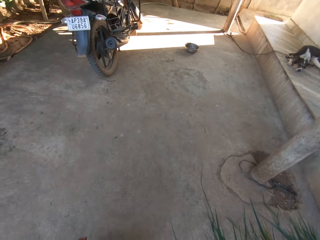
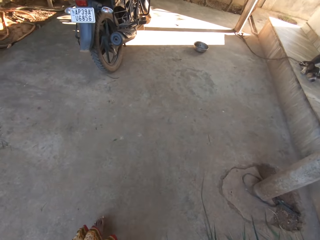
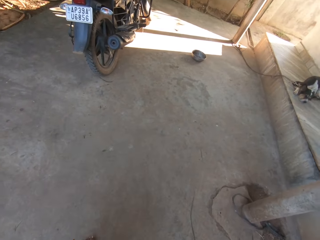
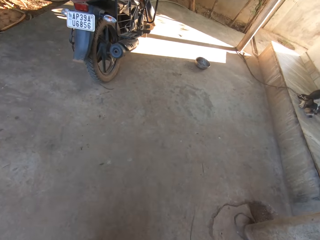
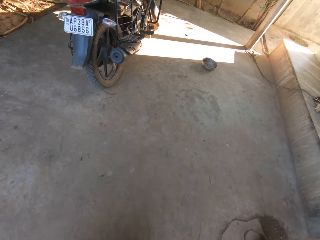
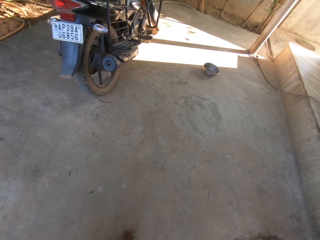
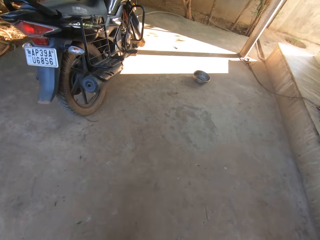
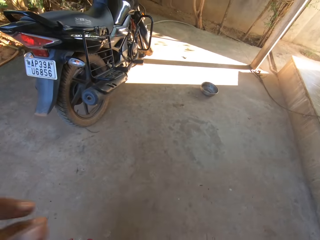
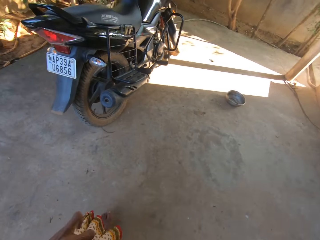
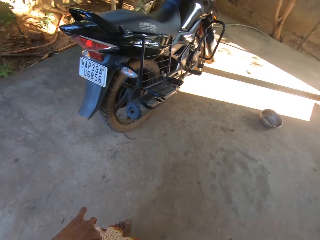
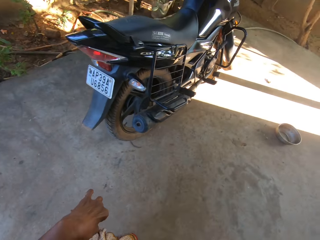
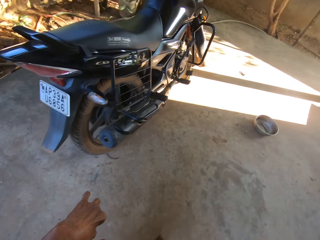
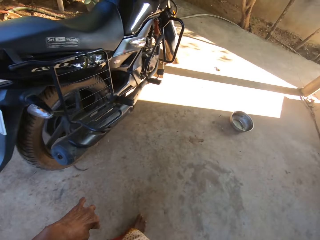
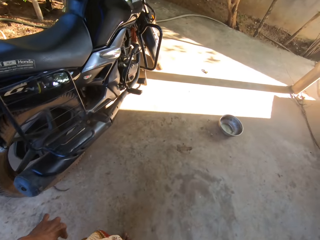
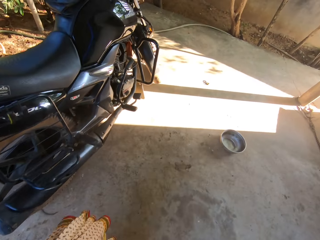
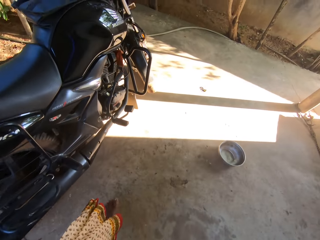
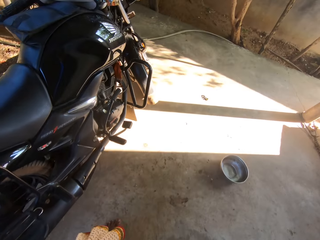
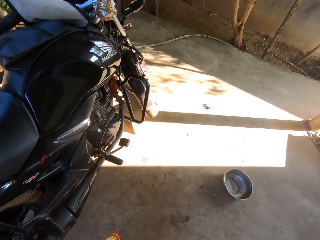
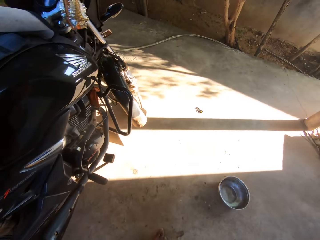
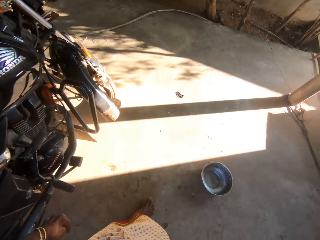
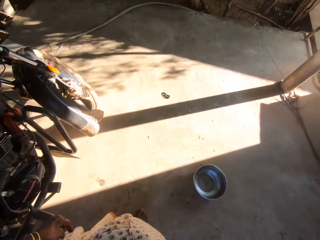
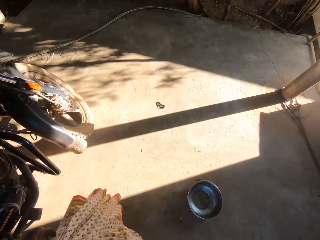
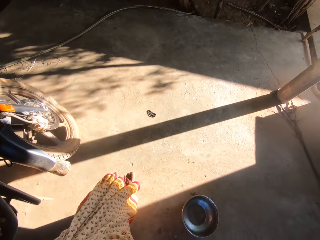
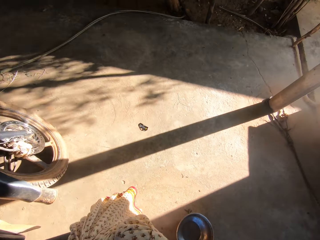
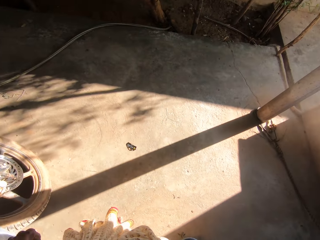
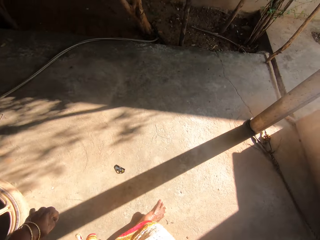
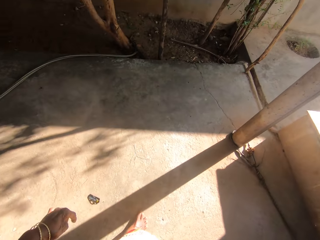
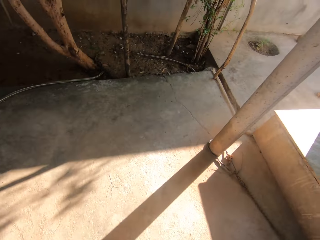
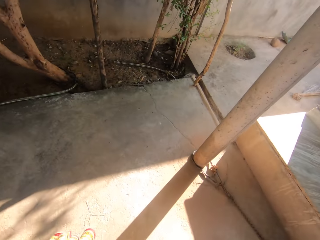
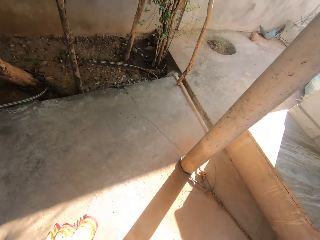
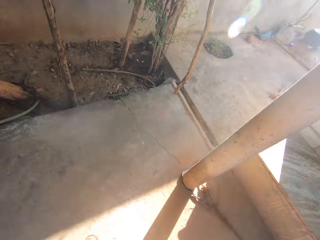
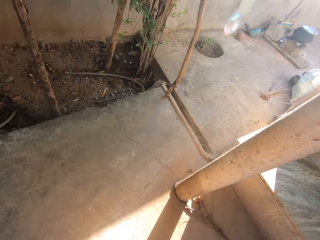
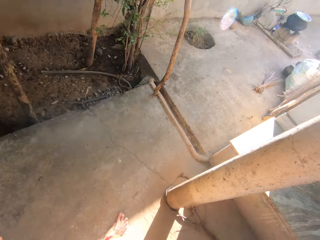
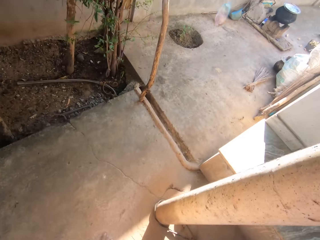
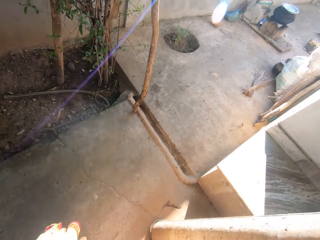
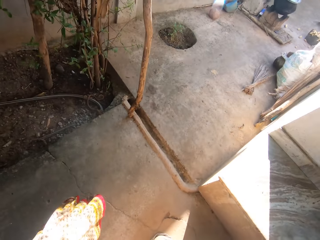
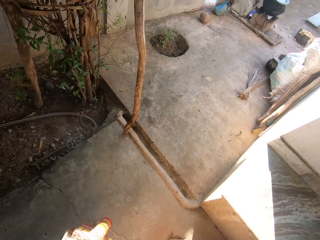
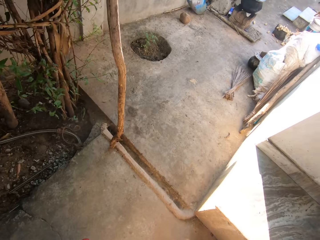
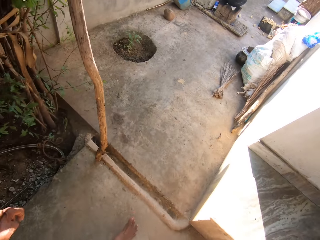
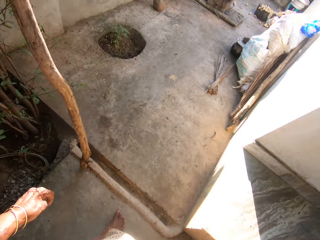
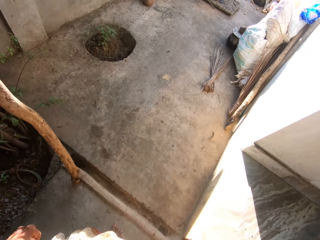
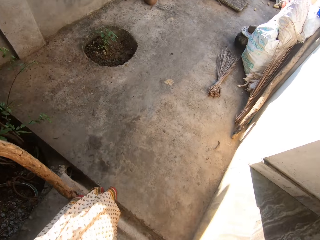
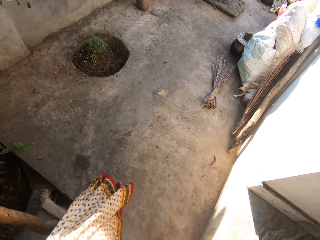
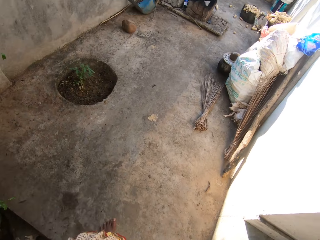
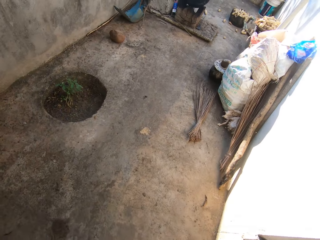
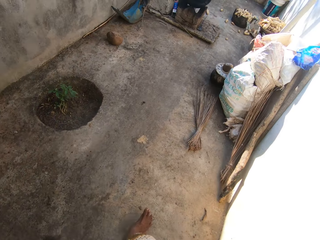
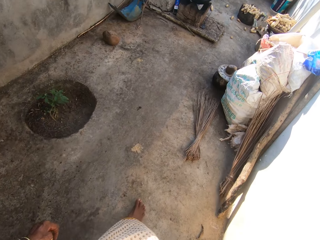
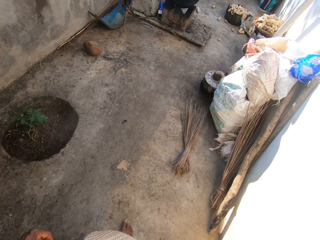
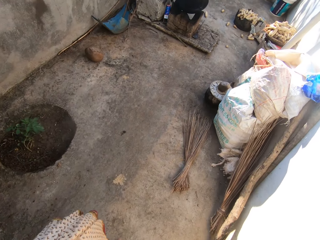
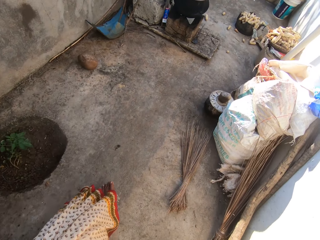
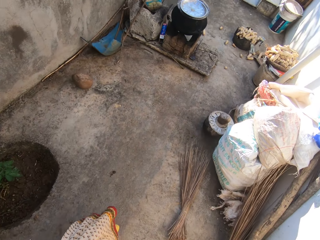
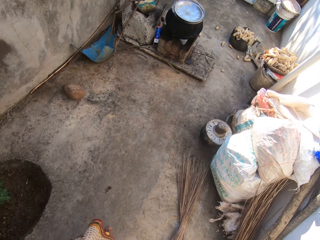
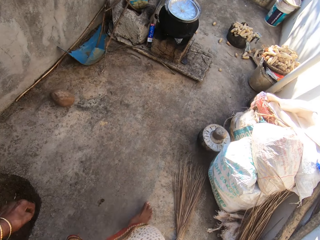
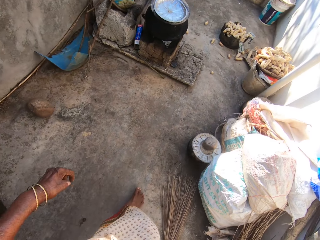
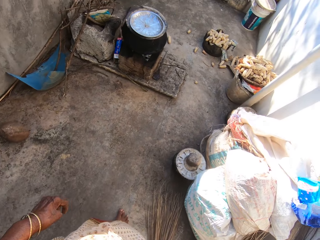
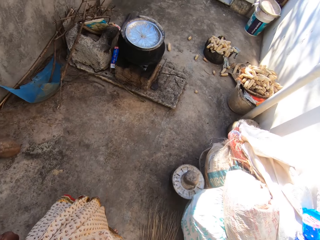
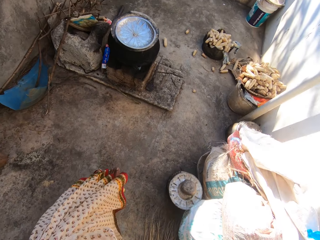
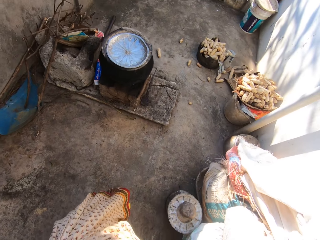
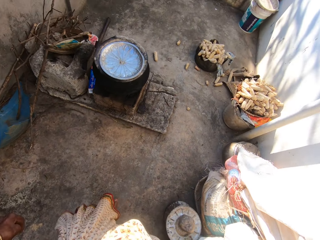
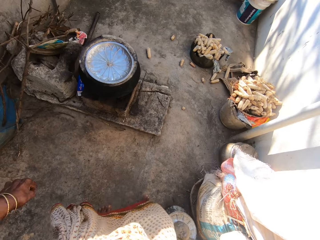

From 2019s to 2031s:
The camera wearer drops a hand from the head on her way along the house.

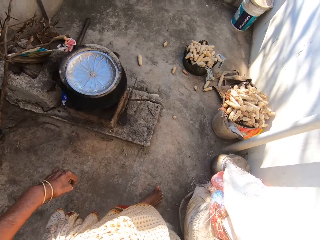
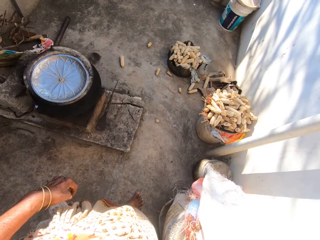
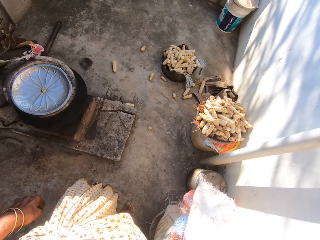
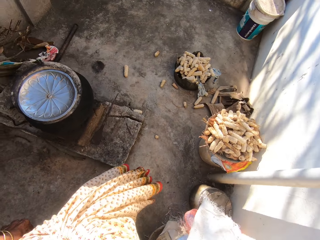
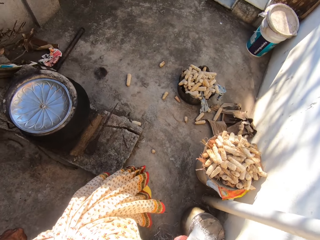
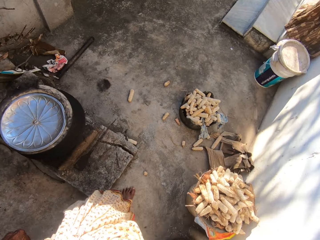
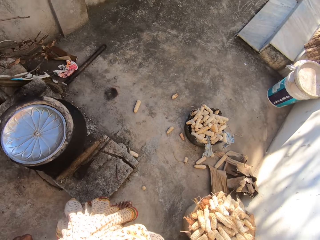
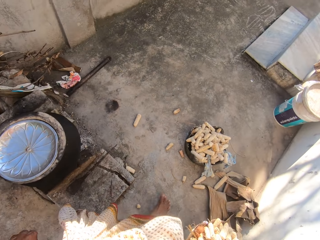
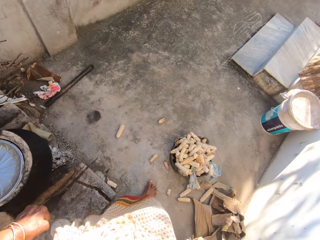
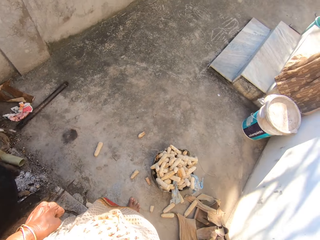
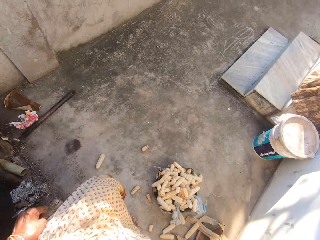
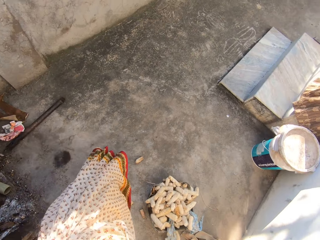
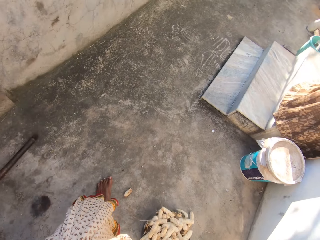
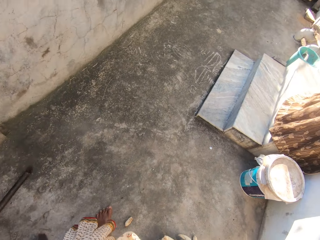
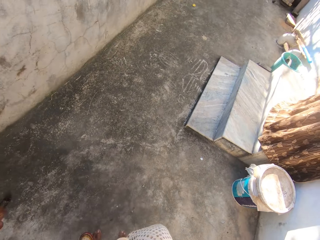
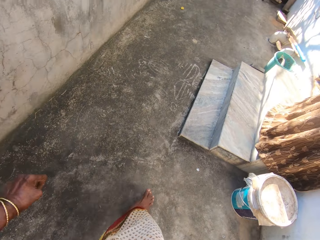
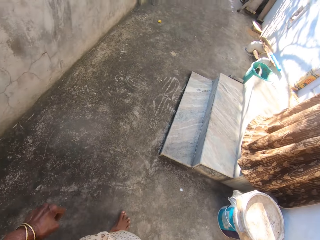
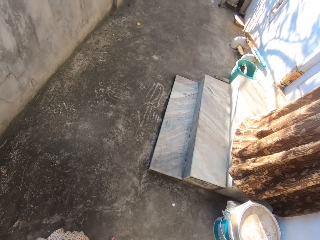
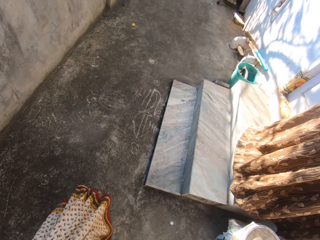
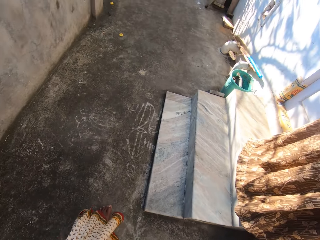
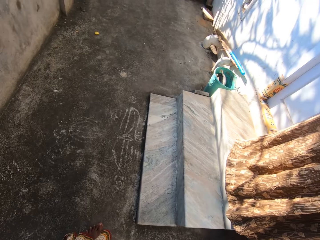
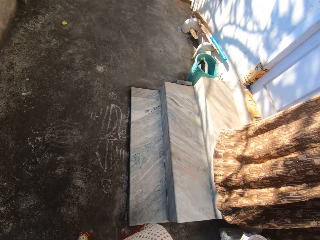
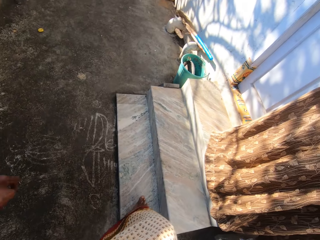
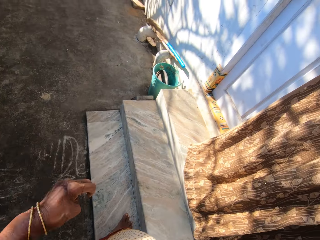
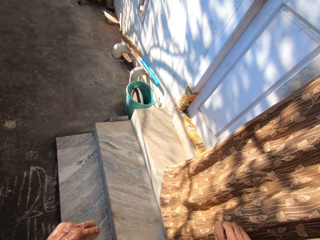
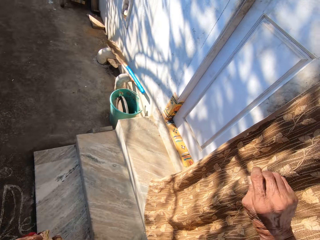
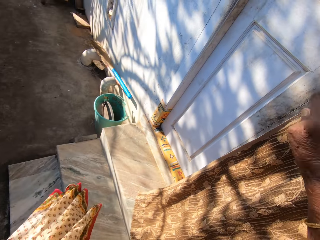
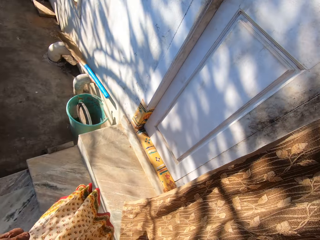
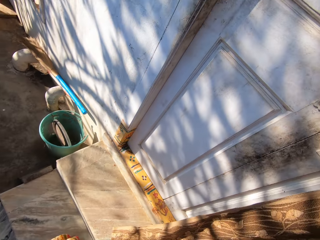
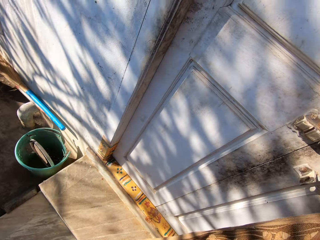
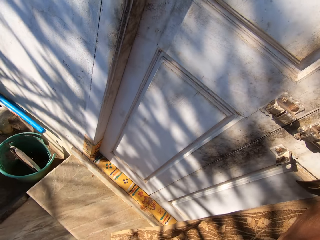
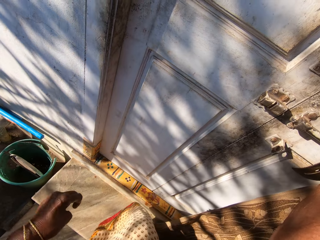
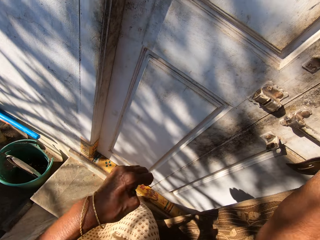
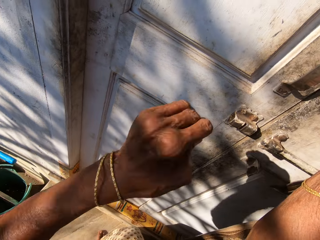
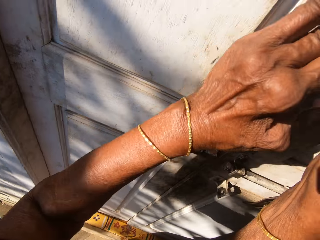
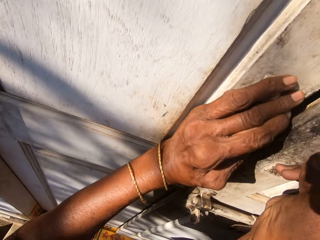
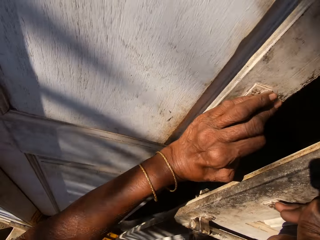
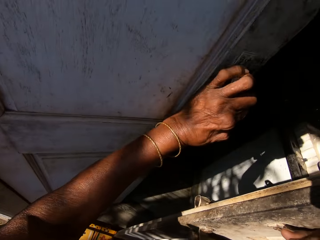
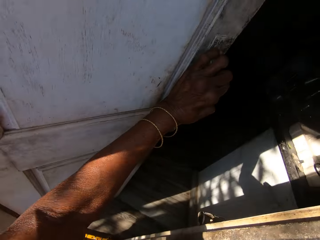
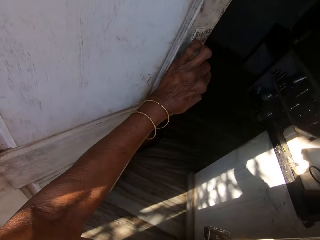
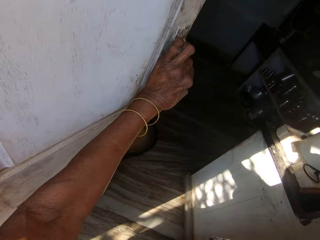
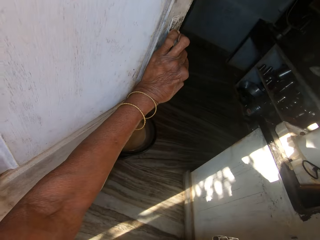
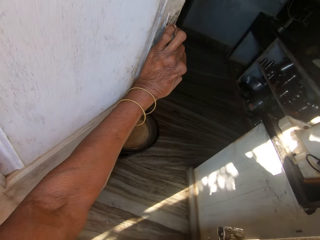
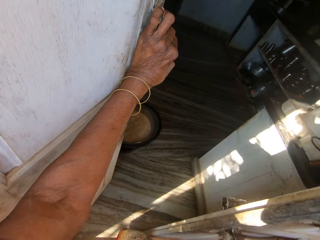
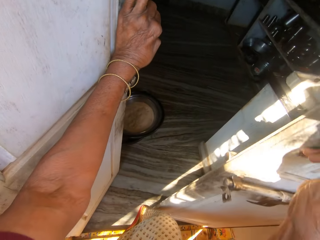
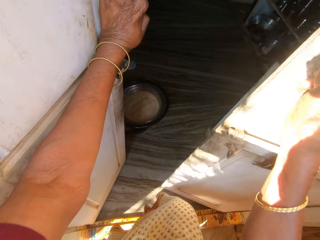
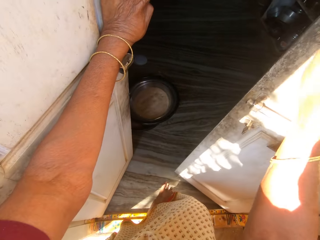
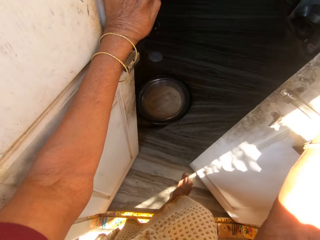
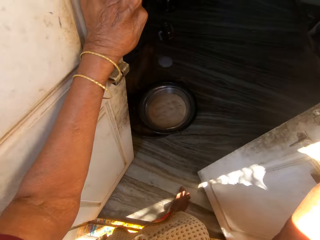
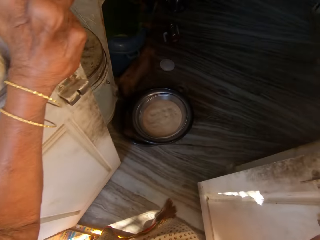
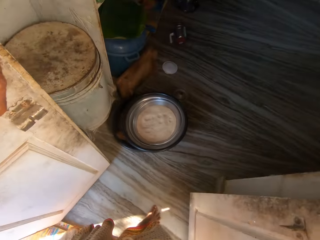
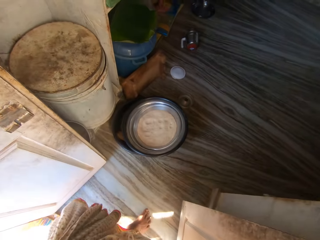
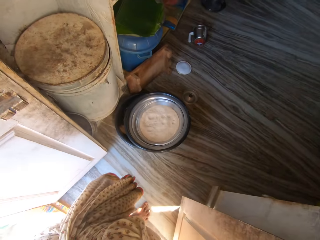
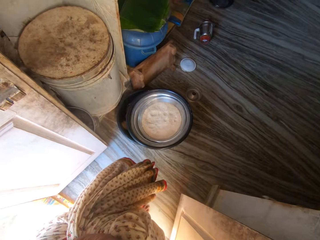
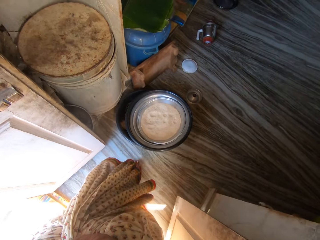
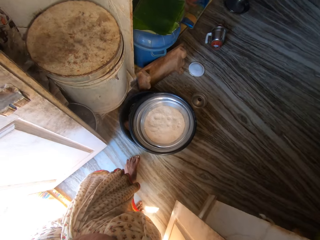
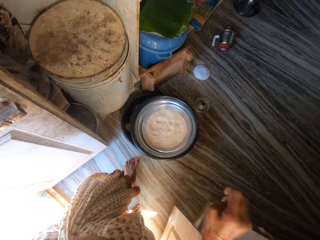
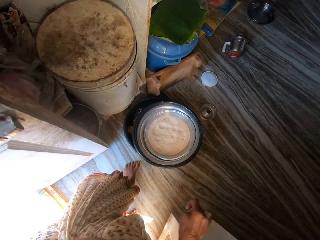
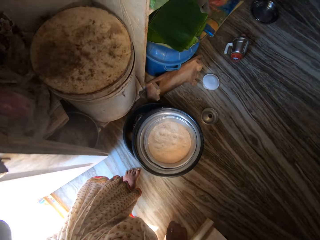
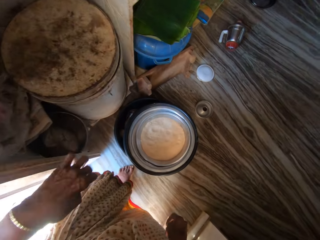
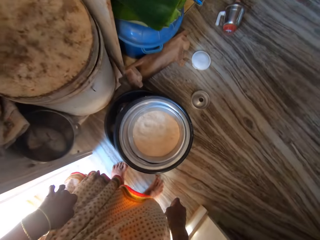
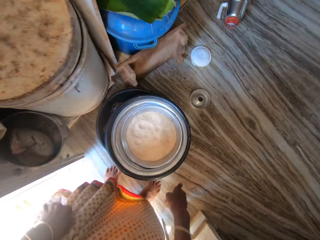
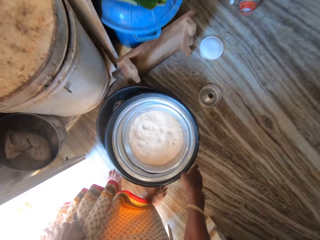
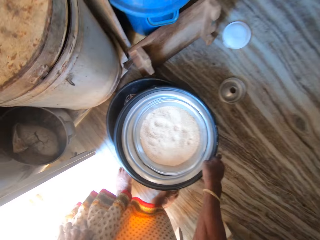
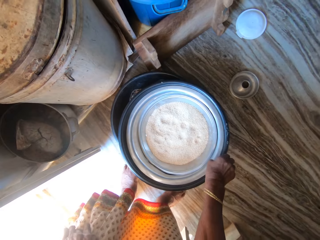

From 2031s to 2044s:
The camera wearer approaches the house door. They open the door. They enter the house.
